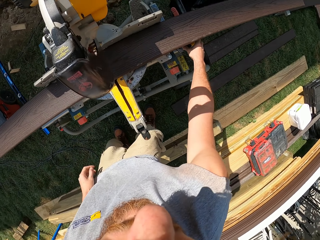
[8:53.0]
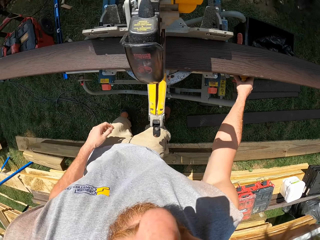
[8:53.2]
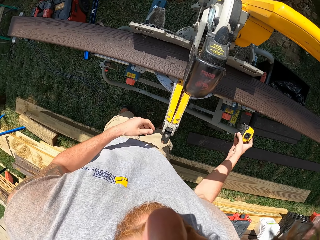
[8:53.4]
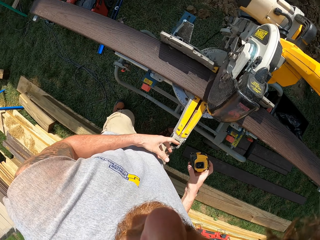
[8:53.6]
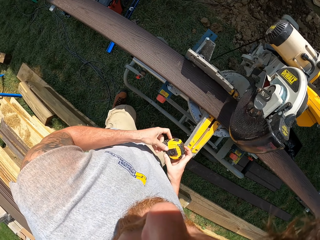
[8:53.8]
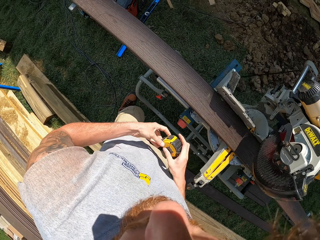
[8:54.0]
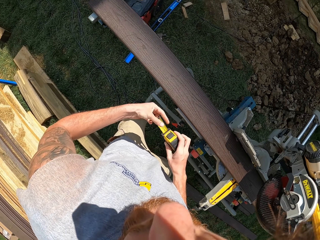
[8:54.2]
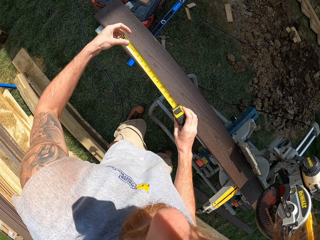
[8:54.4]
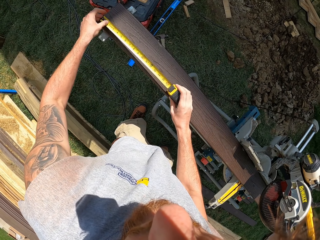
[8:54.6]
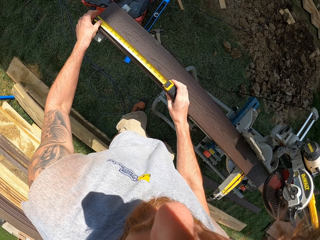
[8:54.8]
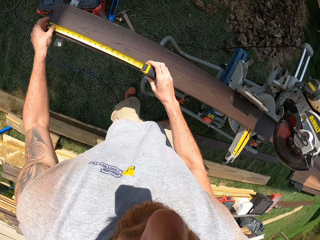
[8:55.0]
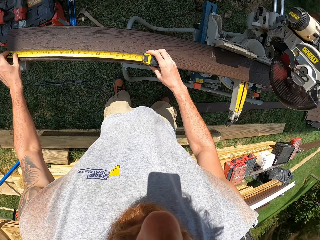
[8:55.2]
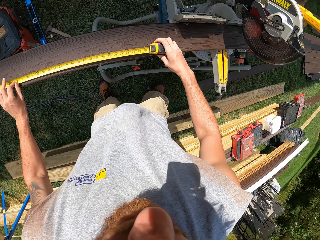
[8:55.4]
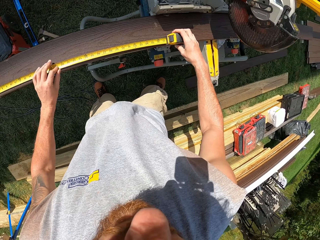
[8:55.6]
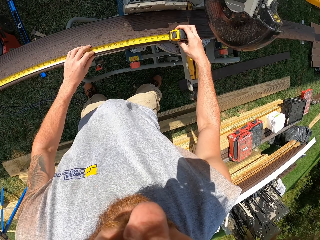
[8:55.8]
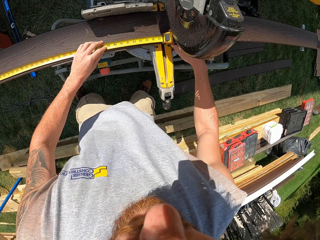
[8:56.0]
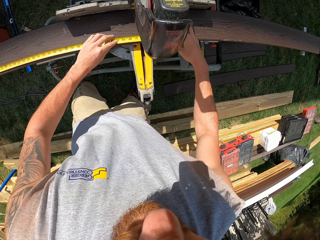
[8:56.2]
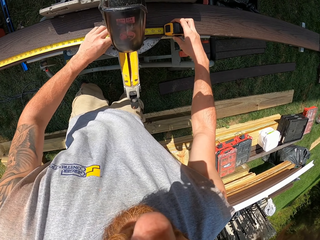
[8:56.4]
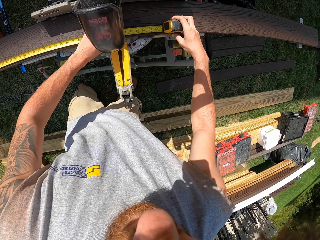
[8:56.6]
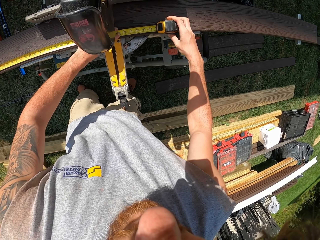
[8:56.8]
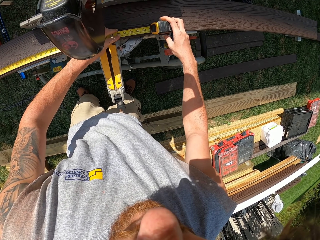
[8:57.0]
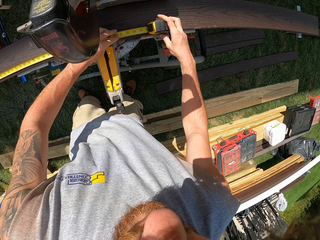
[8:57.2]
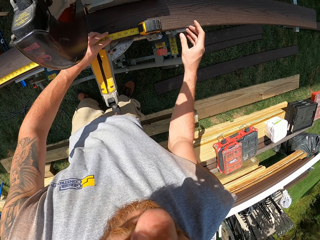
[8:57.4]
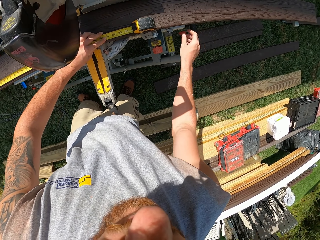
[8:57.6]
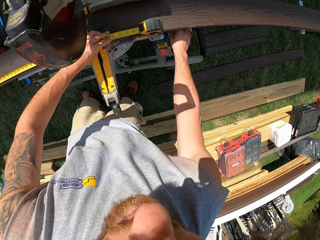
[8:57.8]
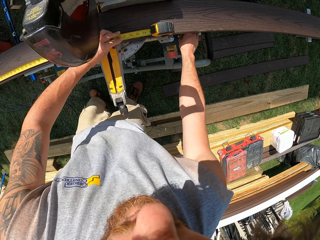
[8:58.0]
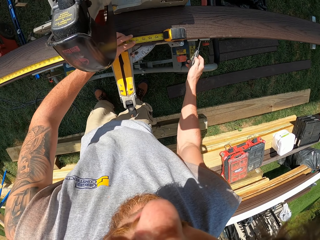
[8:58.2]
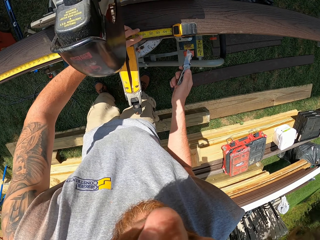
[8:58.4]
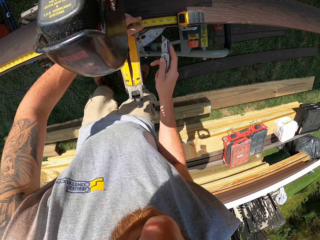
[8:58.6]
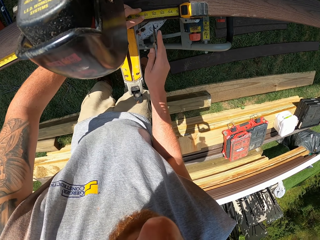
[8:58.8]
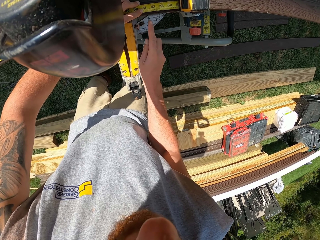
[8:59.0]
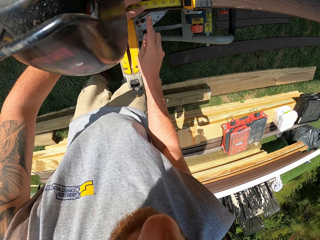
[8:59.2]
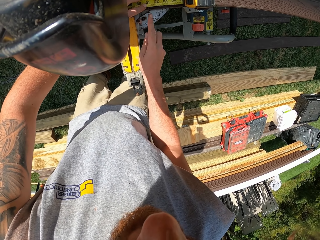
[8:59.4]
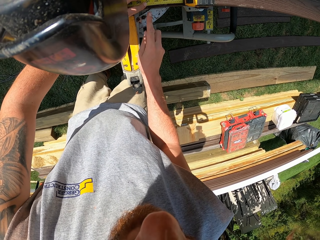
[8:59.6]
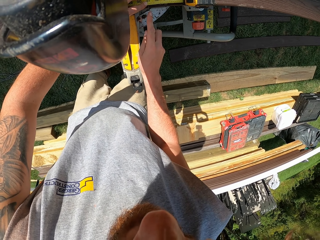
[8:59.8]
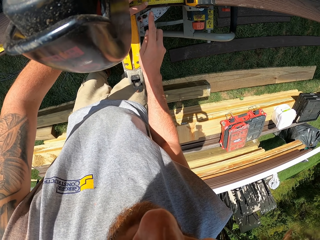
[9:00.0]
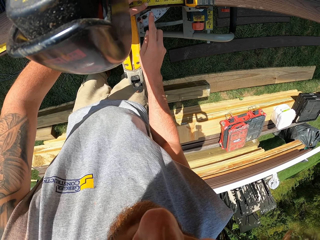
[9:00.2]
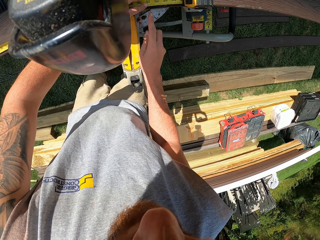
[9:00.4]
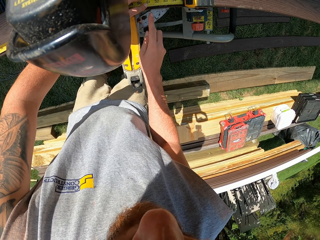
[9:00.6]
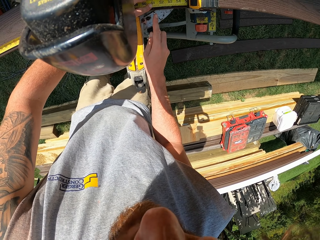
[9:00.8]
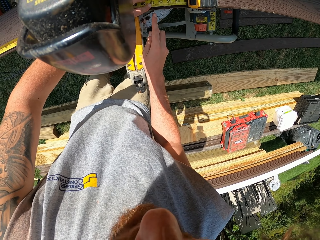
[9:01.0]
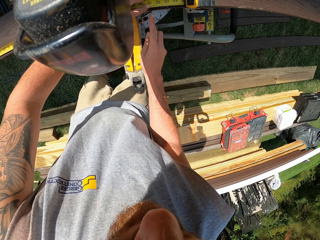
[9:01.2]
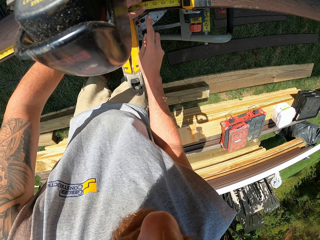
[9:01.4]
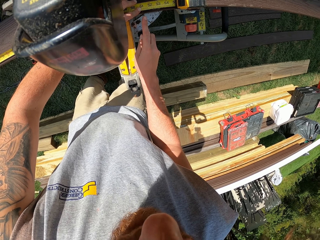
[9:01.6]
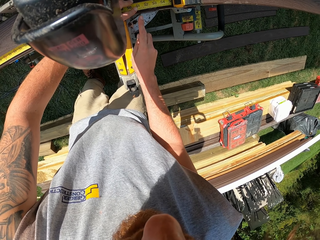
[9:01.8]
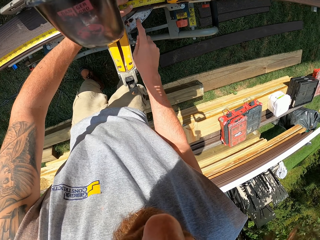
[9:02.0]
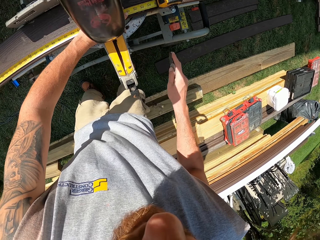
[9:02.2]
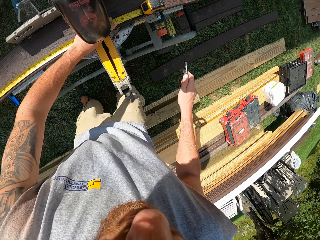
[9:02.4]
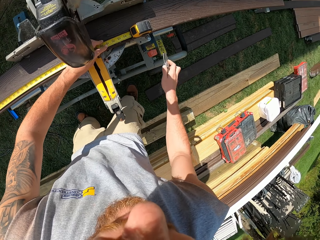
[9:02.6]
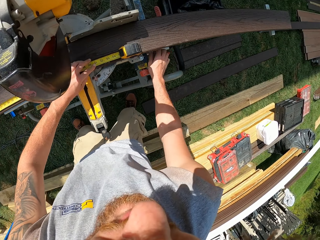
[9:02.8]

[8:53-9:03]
The camera wearer picks a tape measure. They straighten the tape measure. They measure the piece of timber. They pick a pocket knife. They mark the timber. They cut the wood with the pocket knife.

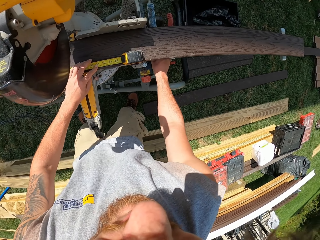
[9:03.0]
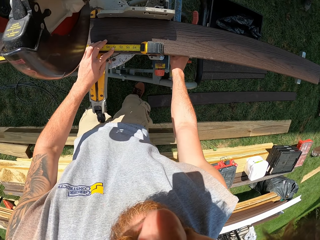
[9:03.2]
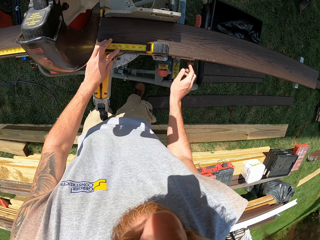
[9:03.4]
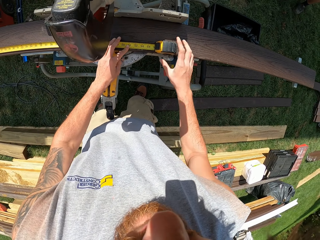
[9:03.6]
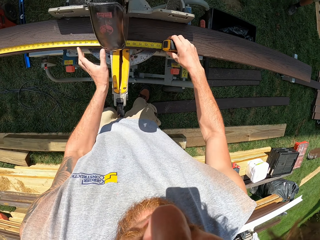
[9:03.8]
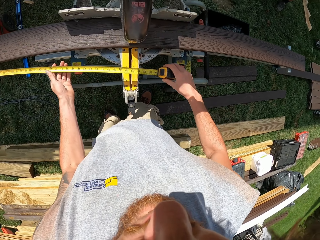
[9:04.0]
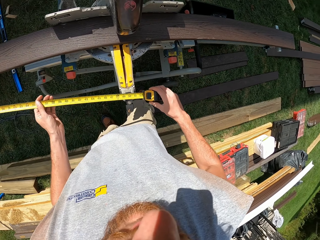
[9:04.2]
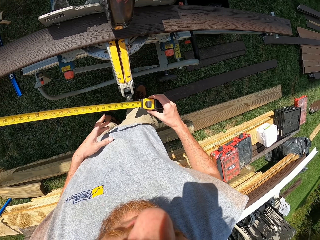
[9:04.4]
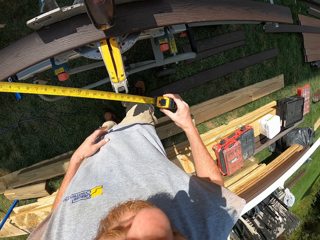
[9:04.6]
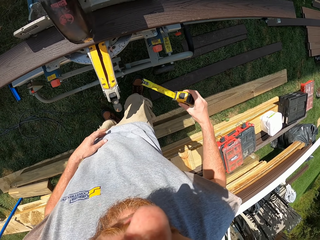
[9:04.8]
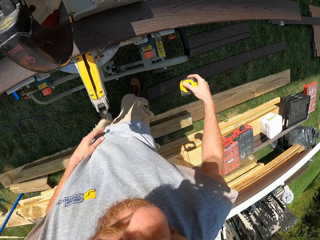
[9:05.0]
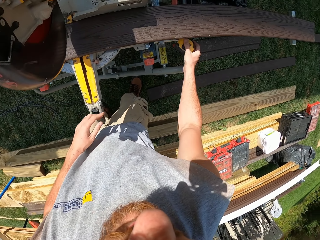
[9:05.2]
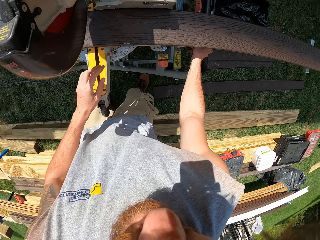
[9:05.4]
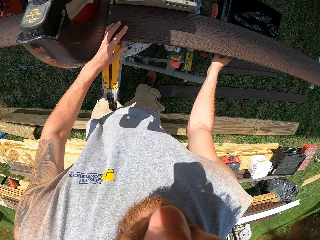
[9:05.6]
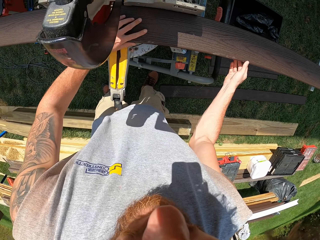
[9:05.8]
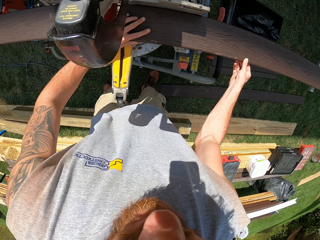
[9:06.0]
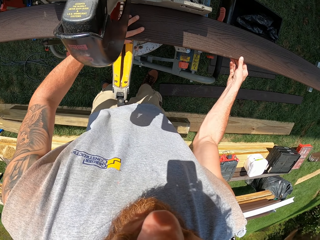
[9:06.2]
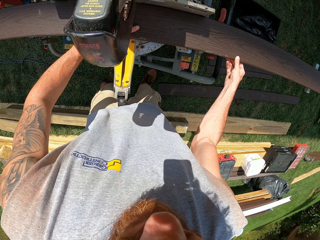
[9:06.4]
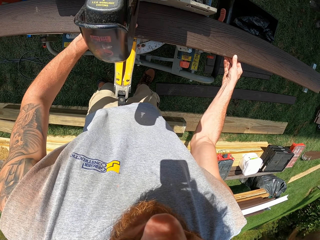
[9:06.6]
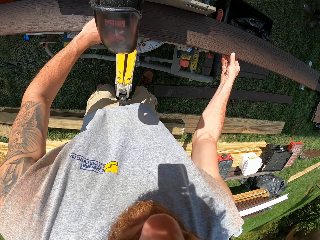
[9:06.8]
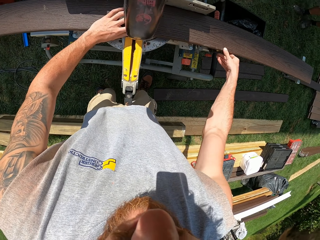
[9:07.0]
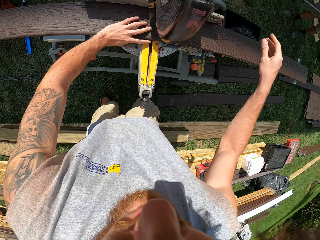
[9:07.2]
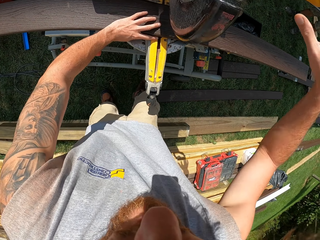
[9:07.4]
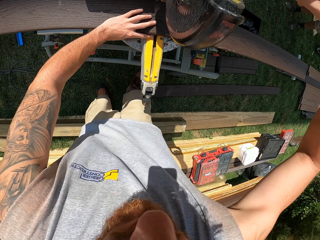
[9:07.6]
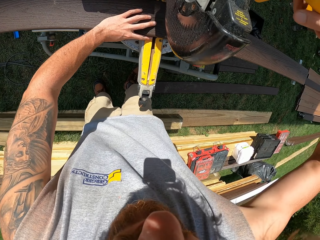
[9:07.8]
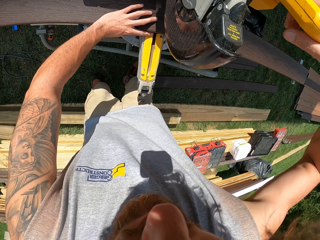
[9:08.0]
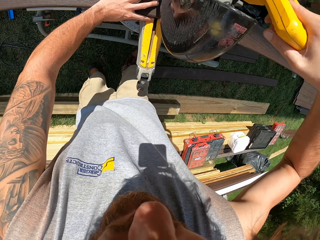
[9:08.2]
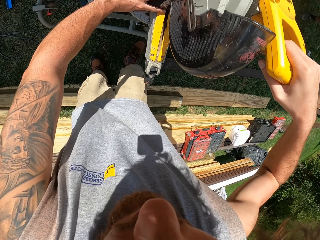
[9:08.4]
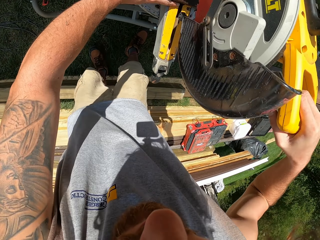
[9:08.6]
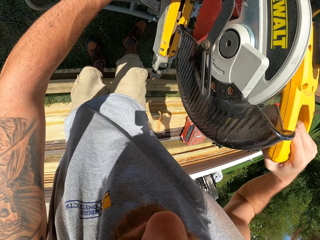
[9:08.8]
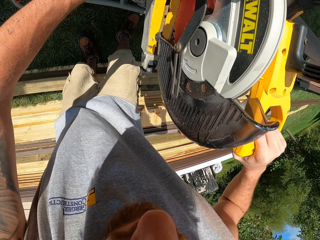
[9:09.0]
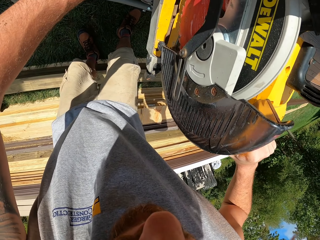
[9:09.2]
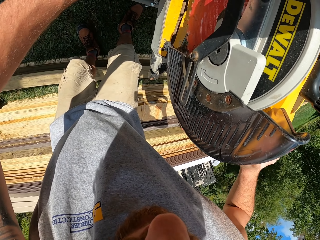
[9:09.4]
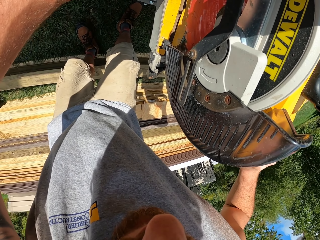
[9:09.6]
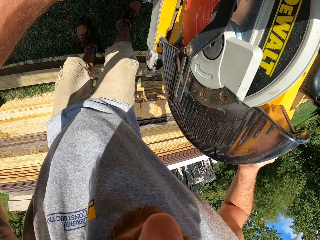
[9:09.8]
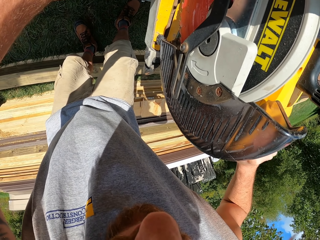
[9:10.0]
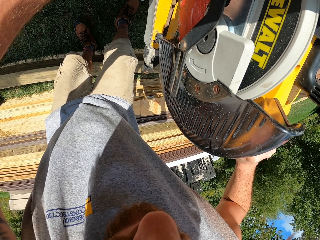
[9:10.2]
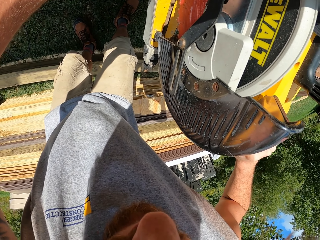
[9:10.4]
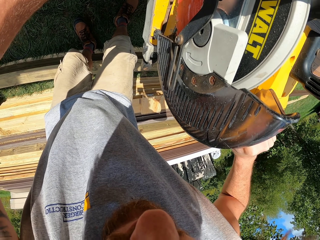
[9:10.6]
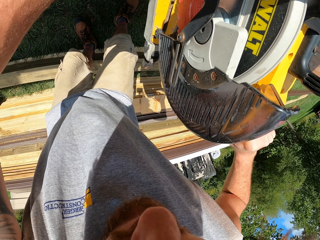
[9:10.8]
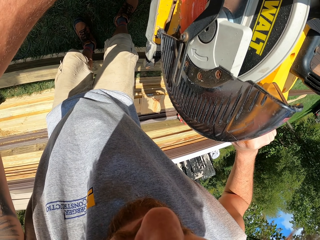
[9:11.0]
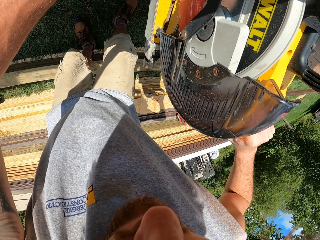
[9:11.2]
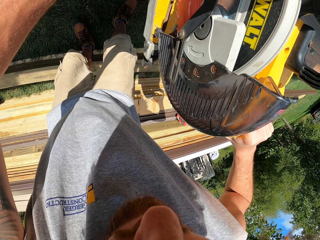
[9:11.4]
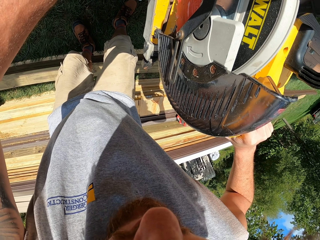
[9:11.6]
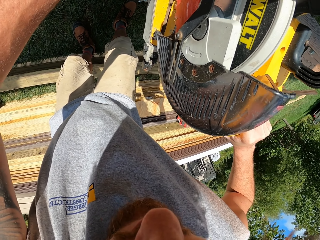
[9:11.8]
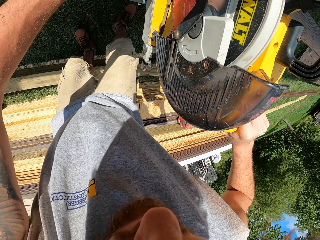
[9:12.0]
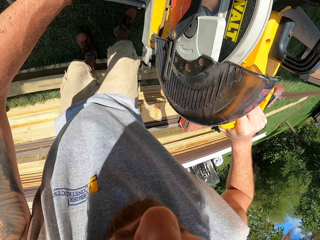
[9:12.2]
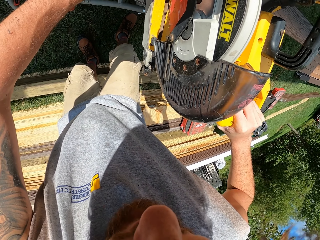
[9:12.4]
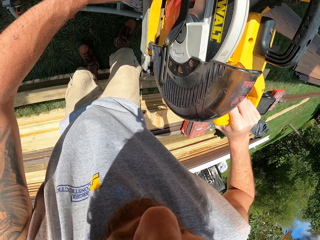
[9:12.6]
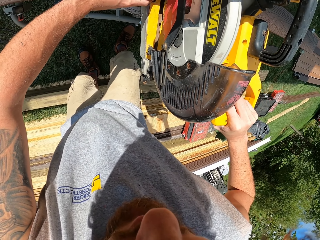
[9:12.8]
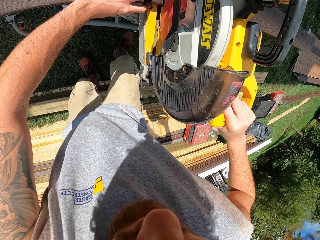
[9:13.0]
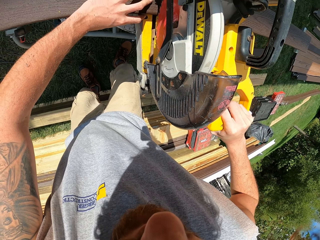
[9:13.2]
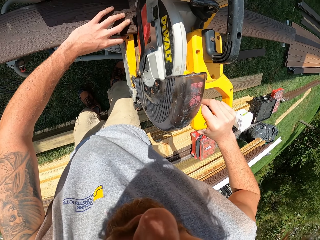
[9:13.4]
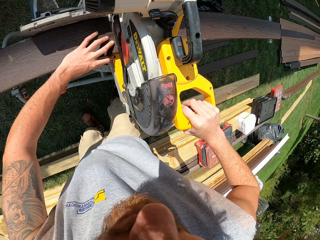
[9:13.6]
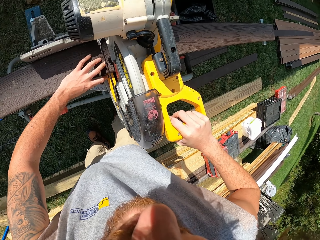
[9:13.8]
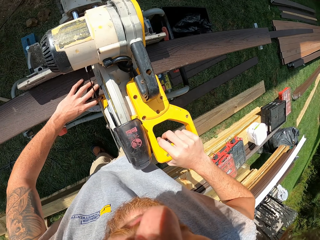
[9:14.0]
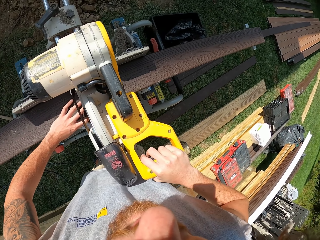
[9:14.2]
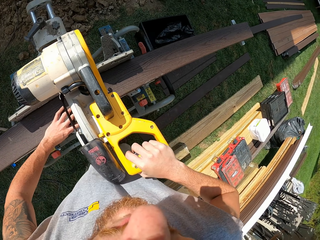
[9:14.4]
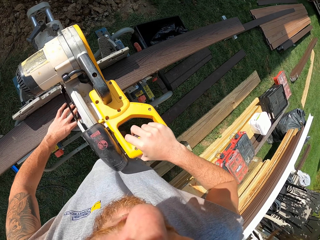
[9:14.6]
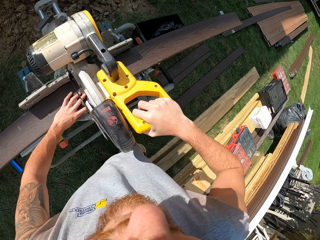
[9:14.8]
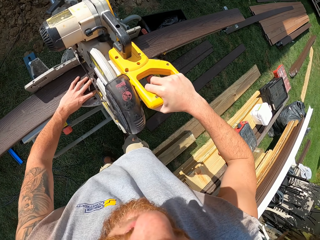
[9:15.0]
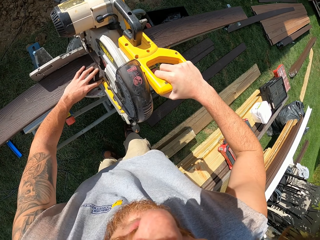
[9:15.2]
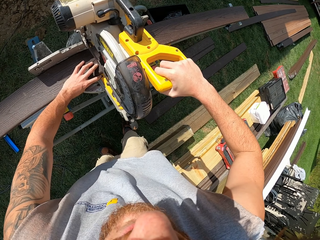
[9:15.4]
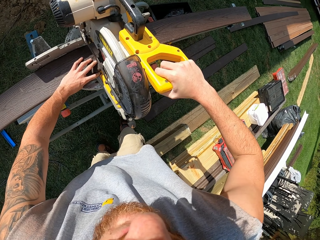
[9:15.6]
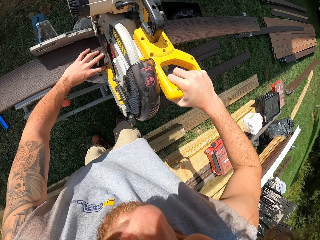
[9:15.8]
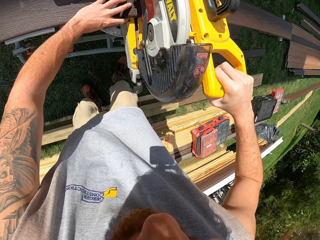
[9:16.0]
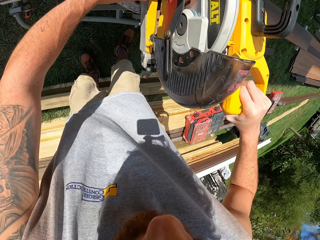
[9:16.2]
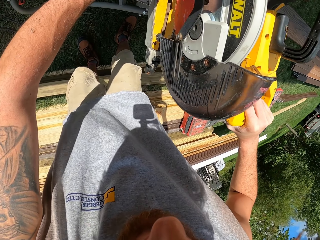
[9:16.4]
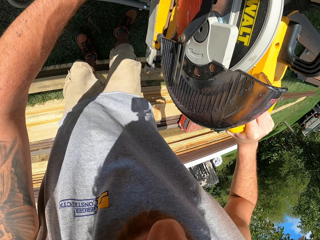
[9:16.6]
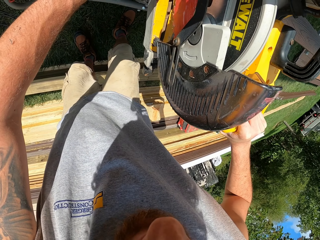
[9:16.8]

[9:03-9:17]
The camera wearer places down the pocket knife. They pick a tape measure, roll in the tape measure, and place down the tape measure. They fit the timber in the timber cutter. They push the wood. They cut the wood with the wood cutter machine. They look around.
